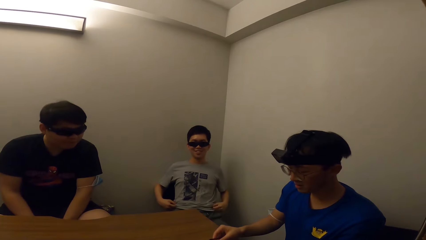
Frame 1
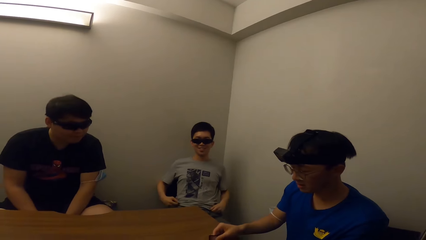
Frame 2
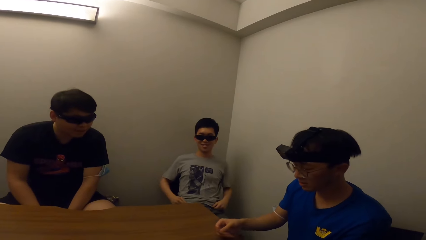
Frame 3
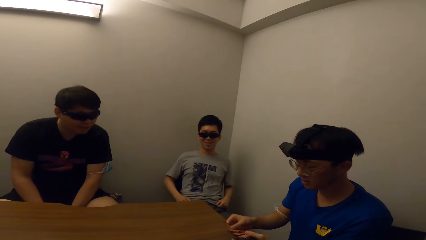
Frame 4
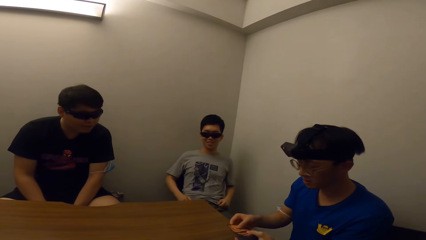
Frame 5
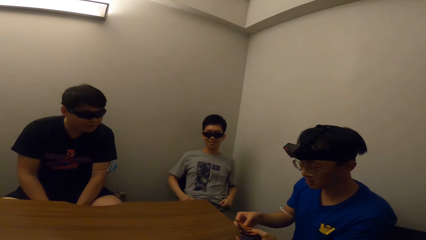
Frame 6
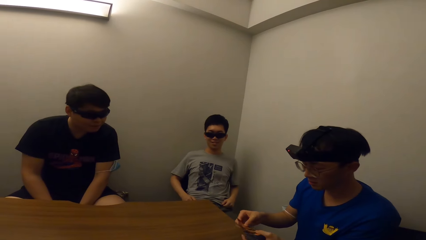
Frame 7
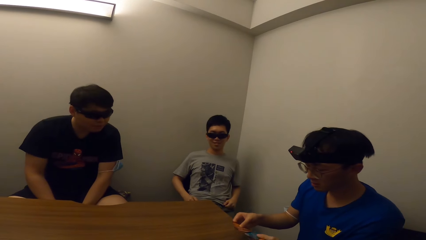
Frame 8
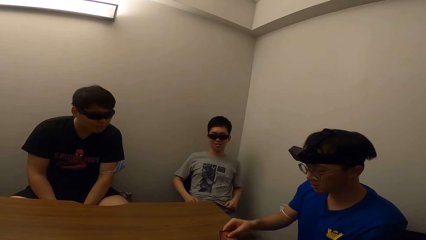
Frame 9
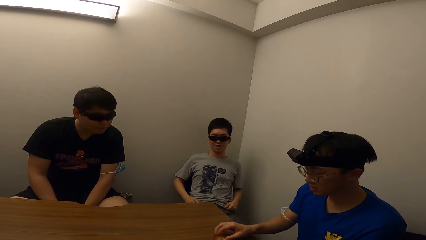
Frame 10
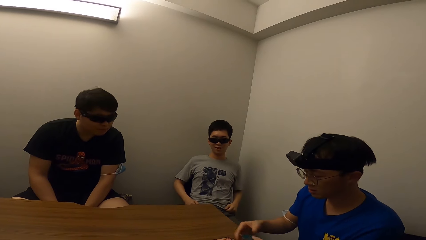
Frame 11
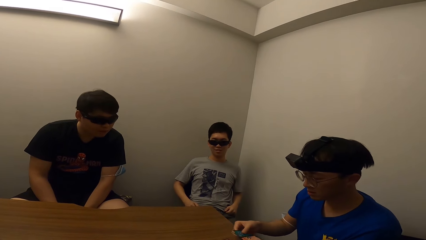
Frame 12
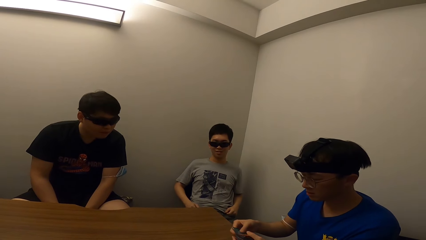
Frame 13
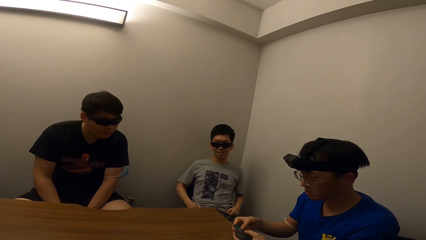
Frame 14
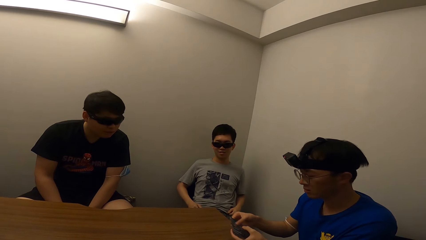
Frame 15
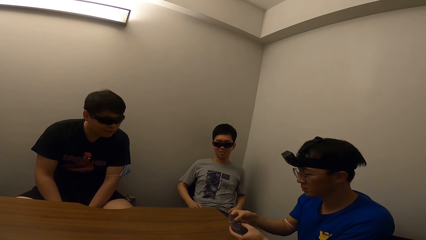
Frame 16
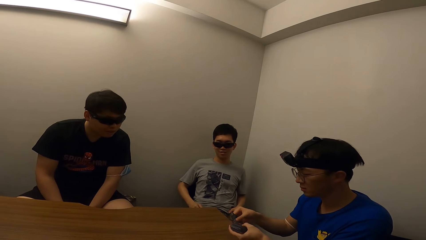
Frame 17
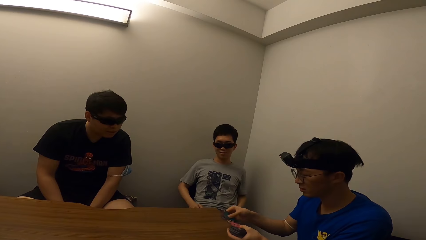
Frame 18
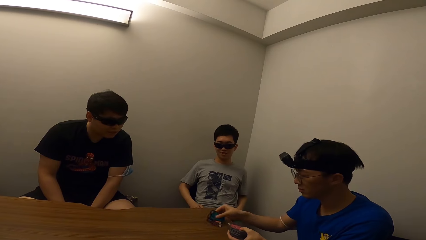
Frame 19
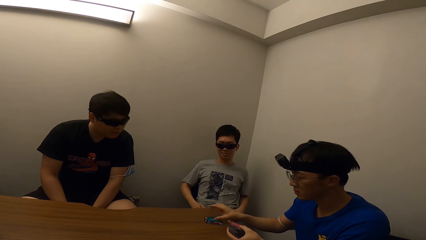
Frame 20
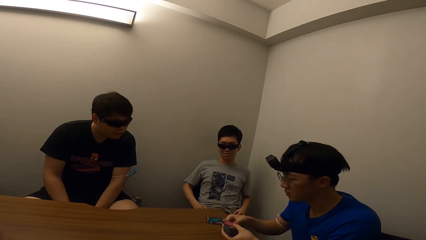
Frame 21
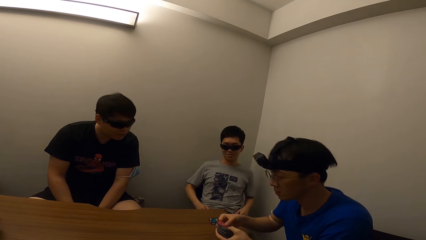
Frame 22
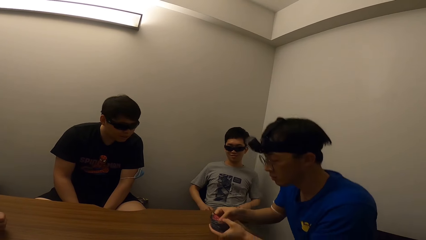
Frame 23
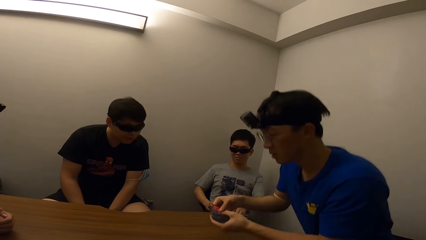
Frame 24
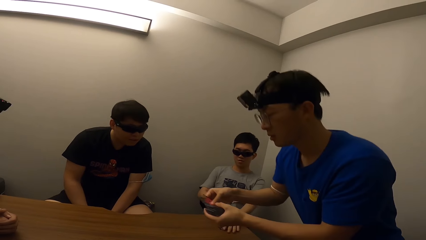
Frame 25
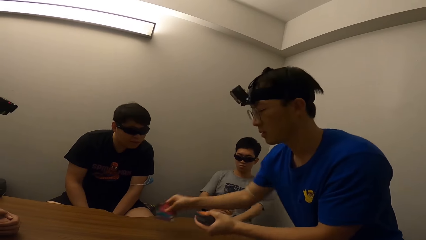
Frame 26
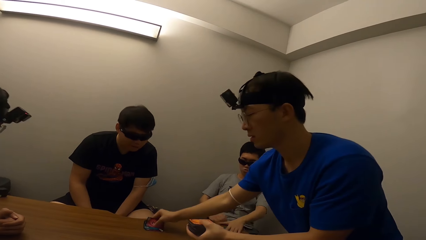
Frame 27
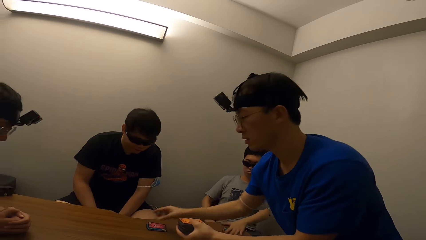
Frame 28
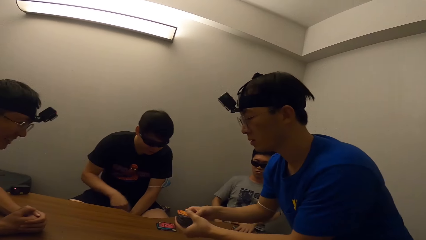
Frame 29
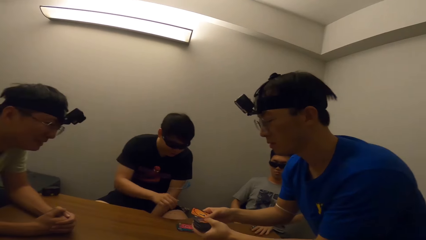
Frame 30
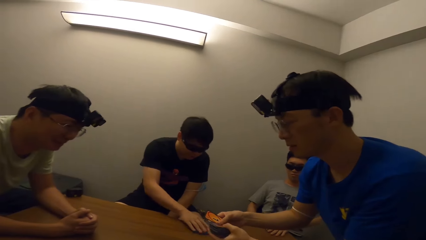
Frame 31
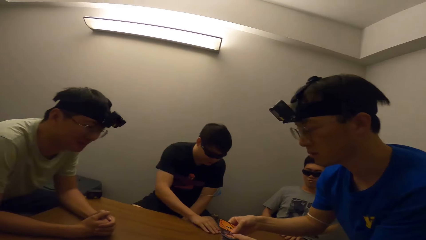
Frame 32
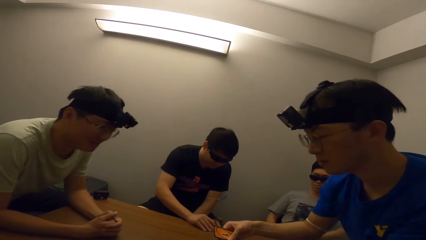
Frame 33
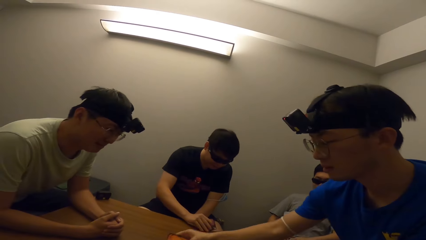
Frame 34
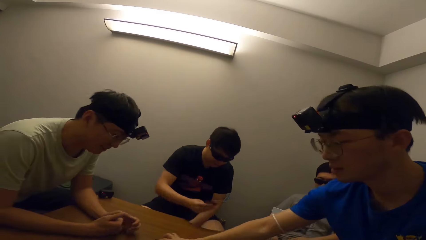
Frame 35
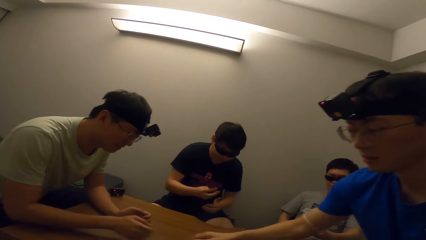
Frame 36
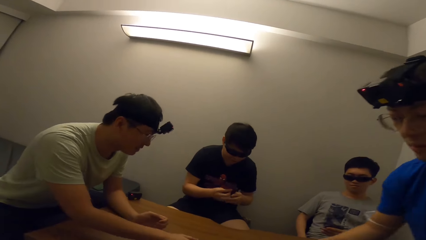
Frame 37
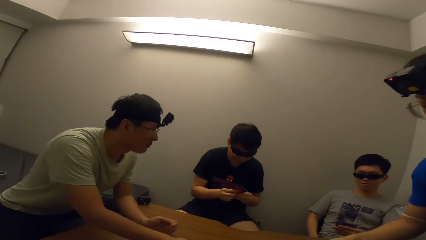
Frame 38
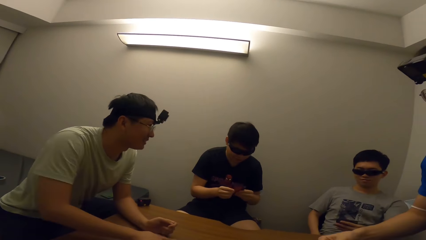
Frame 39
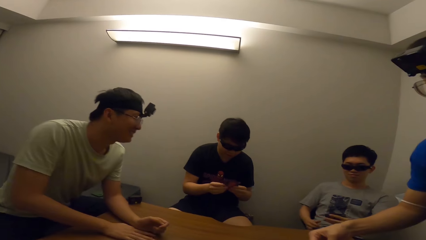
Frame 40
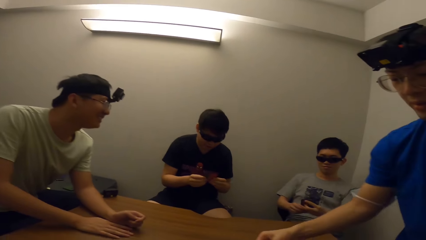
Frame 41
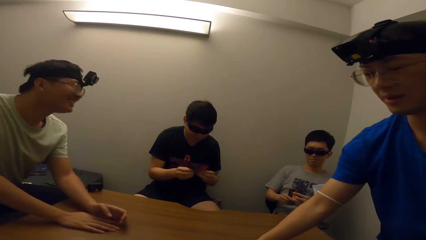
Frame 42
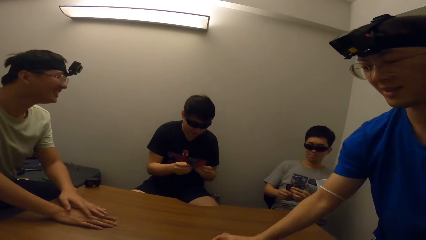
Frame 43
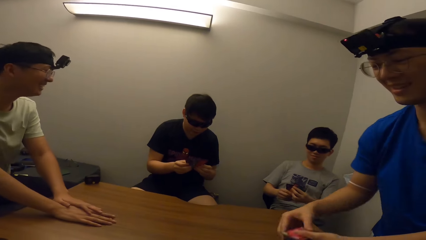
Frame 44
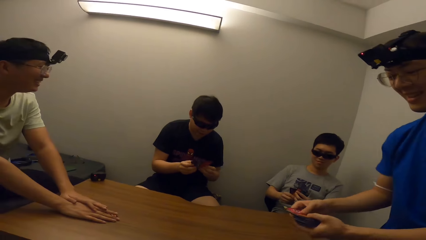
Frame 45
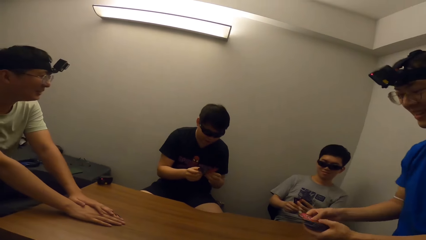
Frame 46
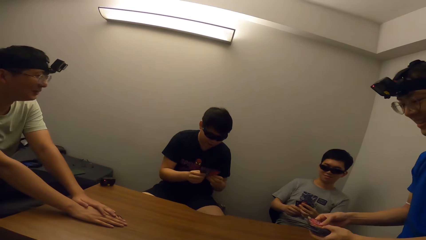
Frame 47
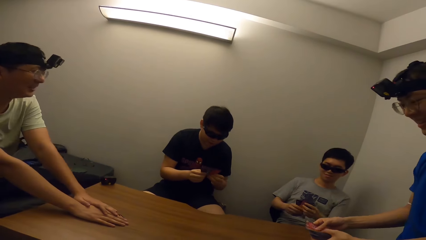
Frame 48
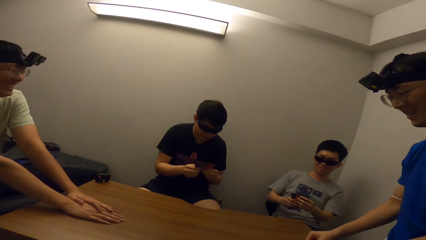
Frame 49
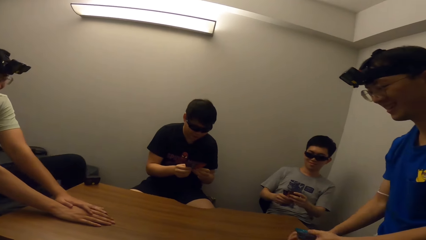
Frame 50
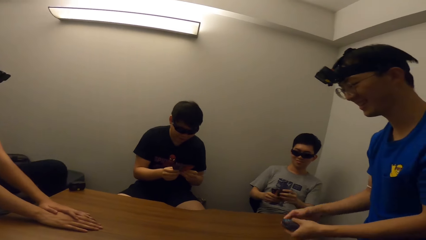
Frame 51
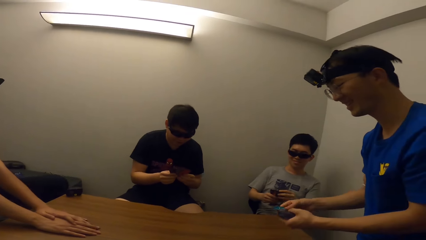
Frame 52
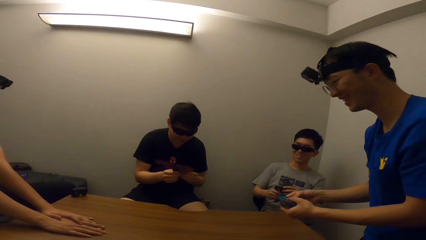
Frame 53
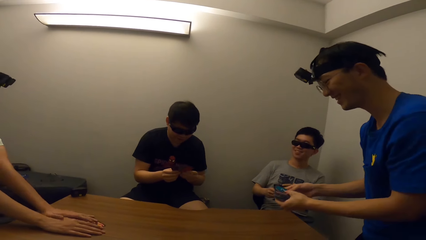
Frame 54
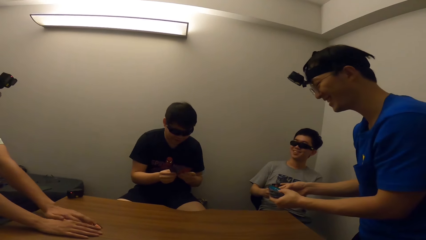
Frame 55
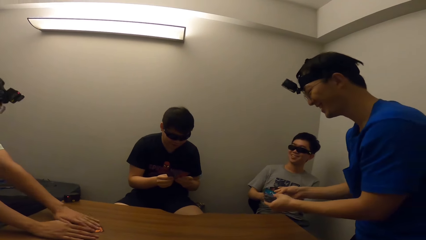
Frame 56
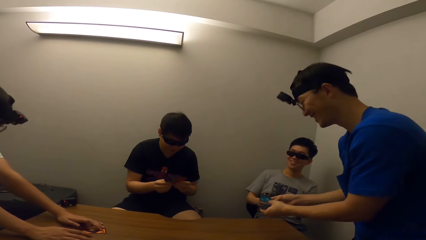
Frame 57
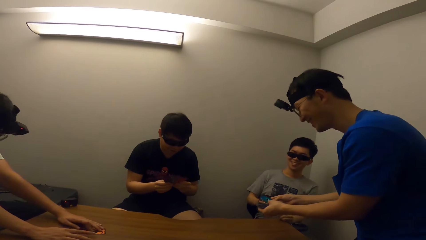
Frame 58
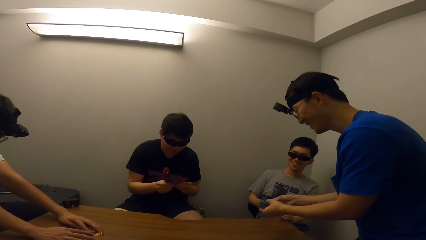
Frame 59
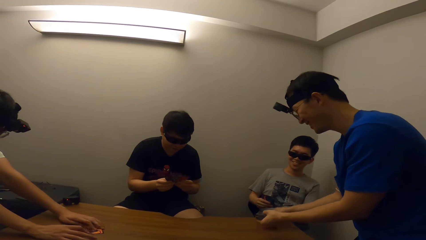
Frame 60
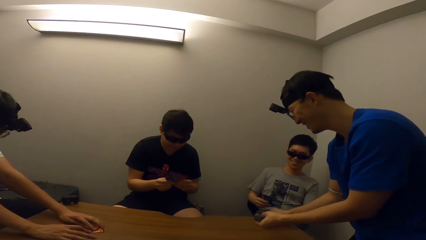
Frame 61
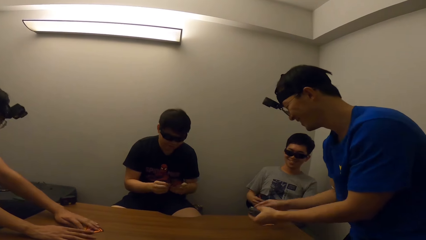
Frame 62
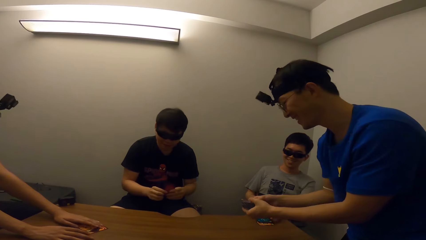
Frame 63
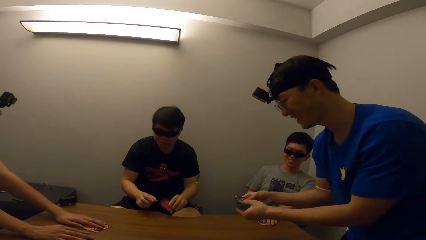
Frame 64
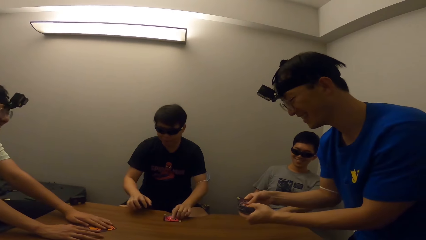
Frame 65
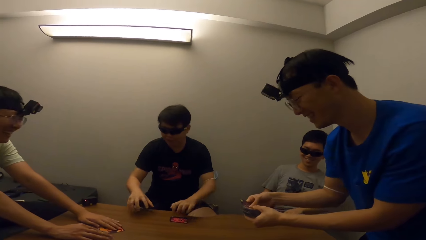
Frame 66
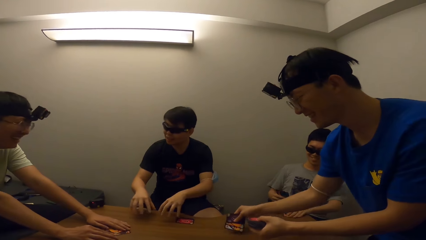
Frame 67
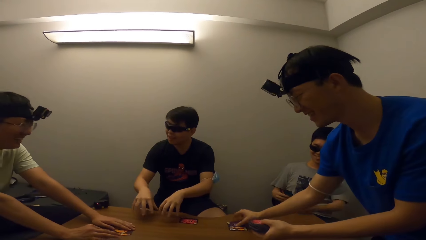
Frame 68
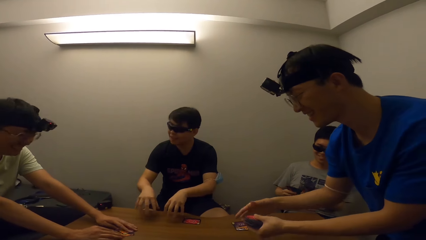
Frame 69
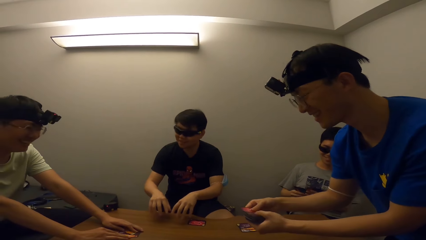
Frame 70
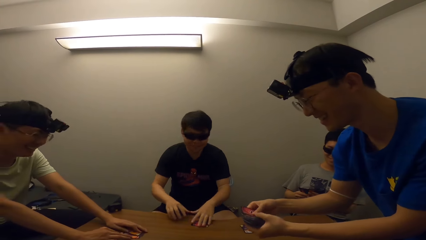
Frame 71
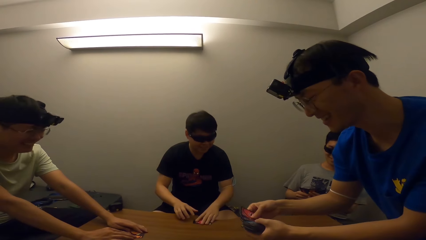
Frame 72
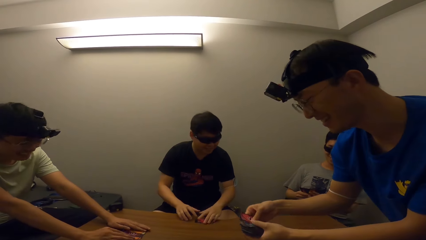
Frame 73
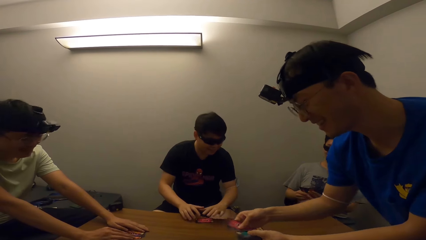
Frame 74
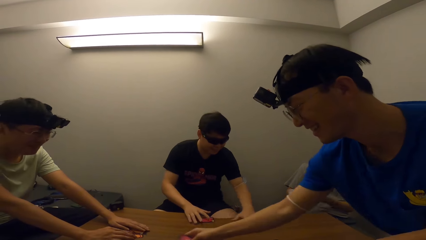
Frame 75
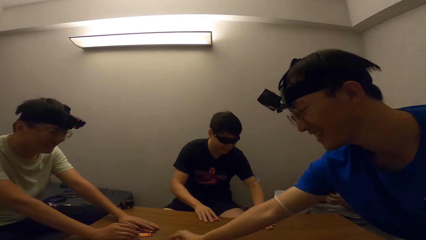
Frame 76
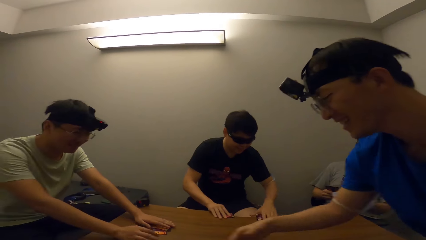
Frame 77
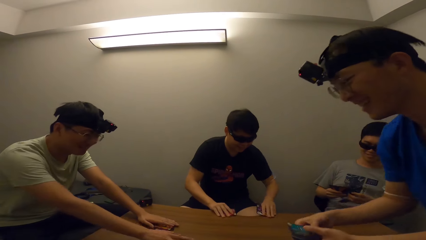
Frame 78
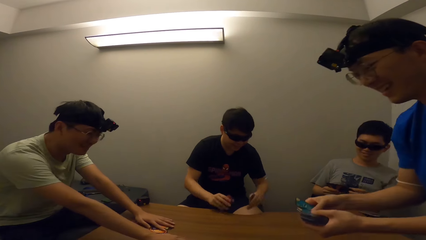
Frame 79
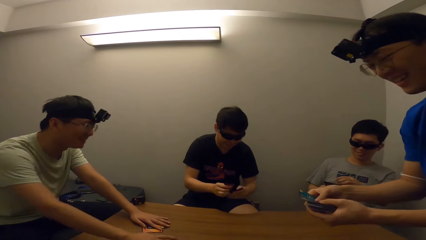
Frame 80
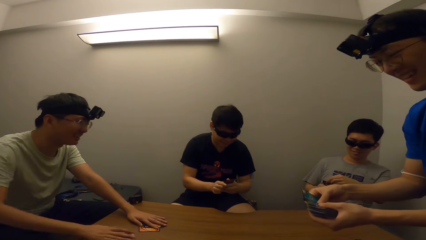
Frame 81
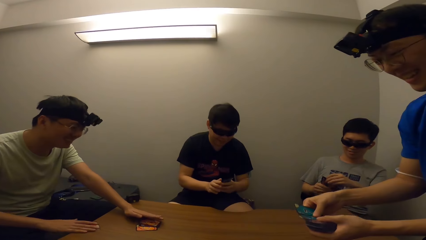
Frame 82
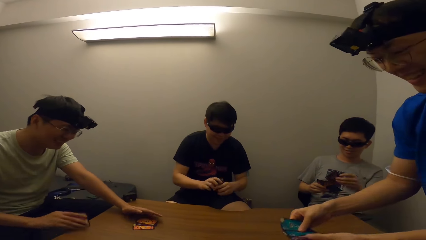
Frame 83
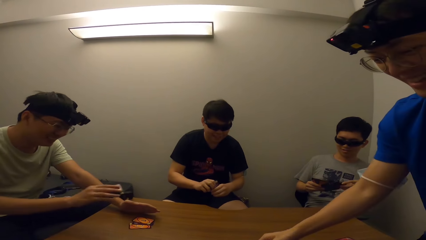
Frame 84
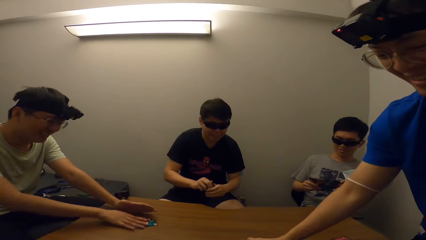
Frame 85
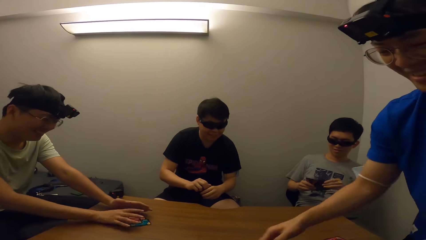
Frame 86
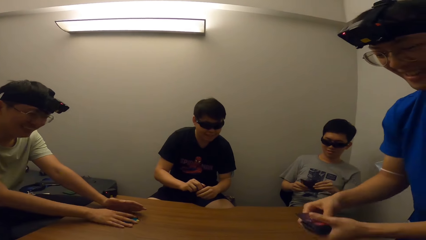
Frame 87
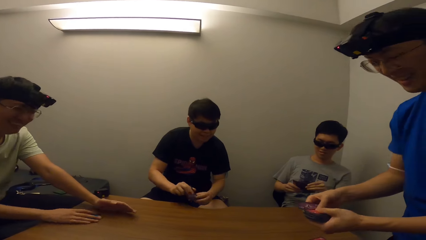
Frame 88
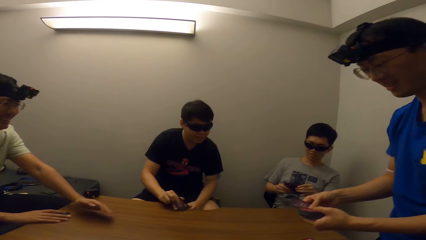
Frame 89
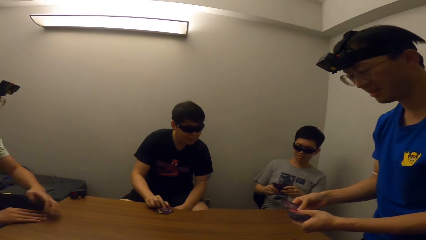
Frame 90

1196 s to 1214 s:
A person puts poker cards on the table. The person shares the game around. Another person takes some poker cards. The first person puts more poker cards on the table. A third person takes poker cards.
